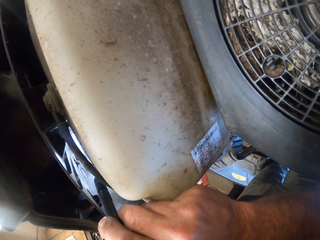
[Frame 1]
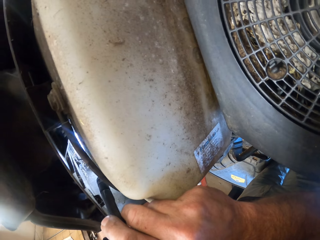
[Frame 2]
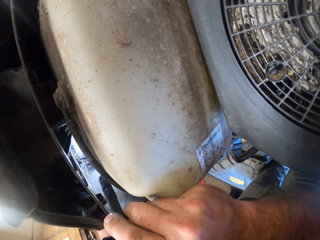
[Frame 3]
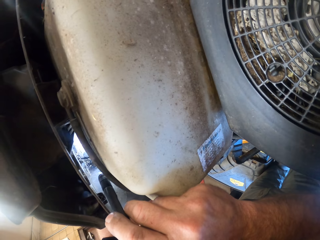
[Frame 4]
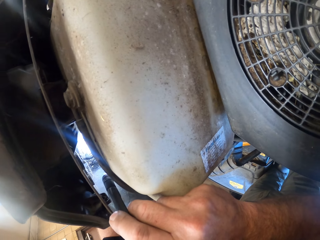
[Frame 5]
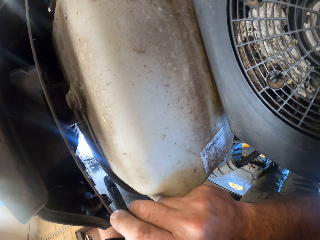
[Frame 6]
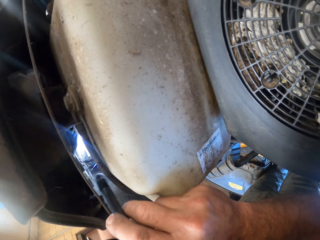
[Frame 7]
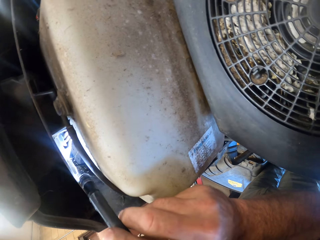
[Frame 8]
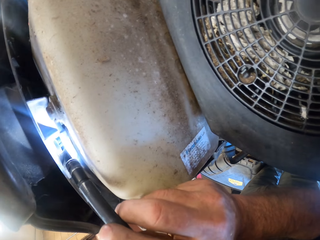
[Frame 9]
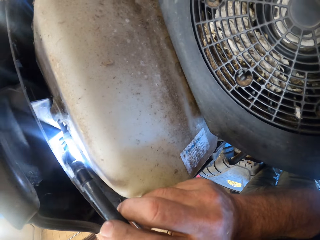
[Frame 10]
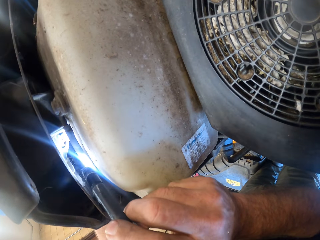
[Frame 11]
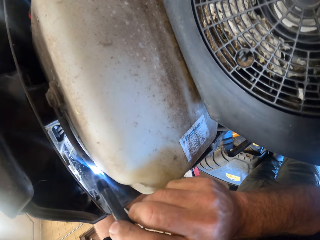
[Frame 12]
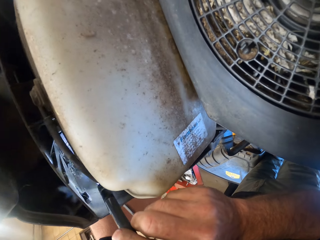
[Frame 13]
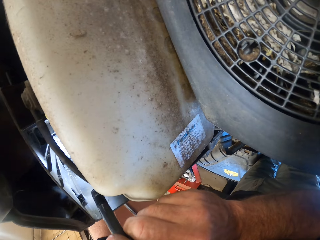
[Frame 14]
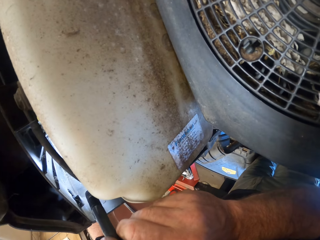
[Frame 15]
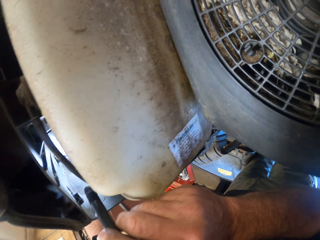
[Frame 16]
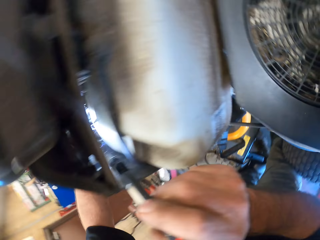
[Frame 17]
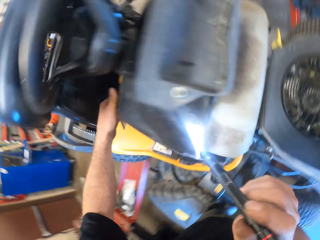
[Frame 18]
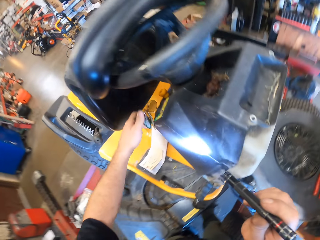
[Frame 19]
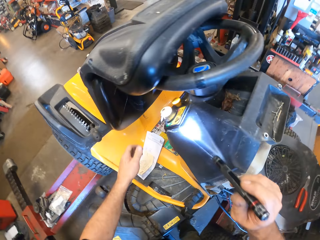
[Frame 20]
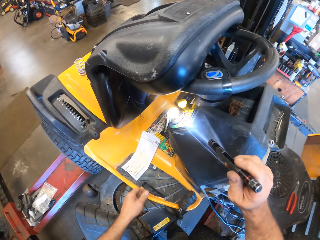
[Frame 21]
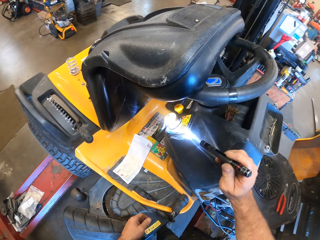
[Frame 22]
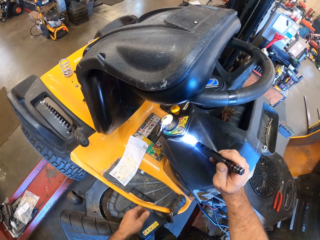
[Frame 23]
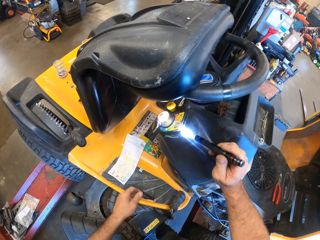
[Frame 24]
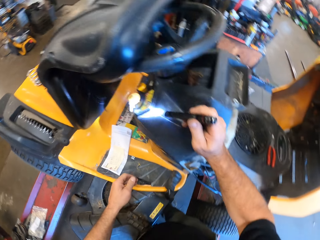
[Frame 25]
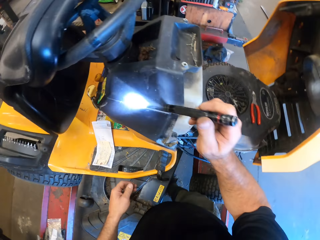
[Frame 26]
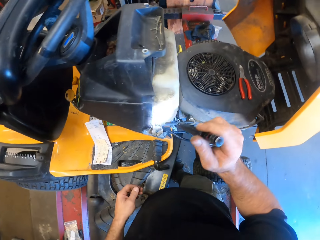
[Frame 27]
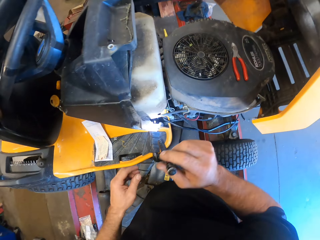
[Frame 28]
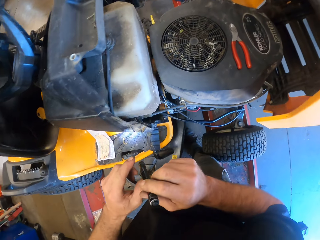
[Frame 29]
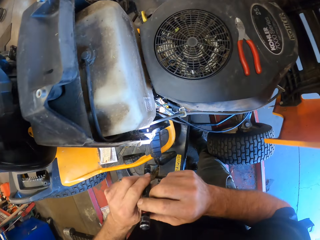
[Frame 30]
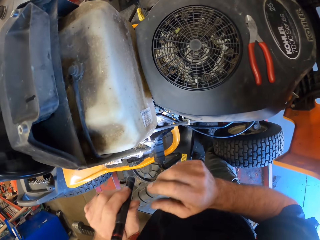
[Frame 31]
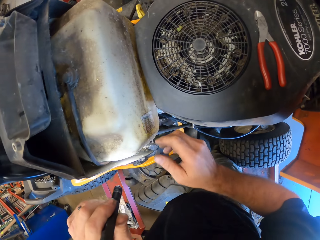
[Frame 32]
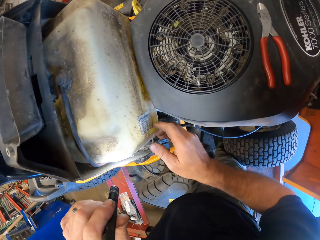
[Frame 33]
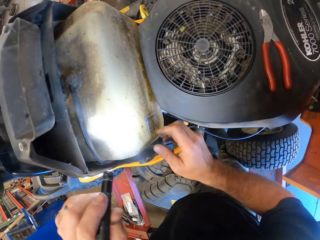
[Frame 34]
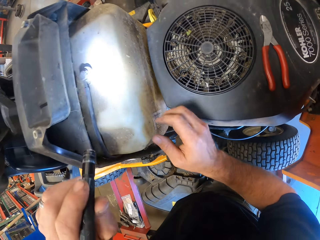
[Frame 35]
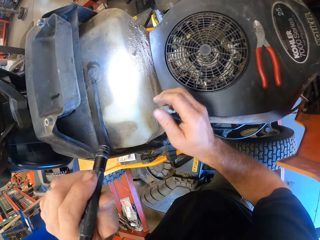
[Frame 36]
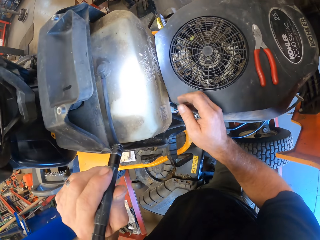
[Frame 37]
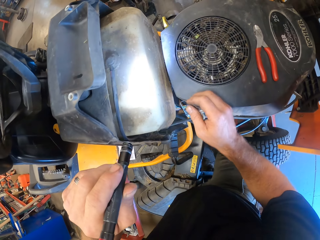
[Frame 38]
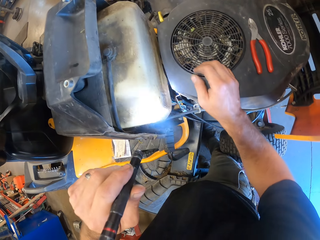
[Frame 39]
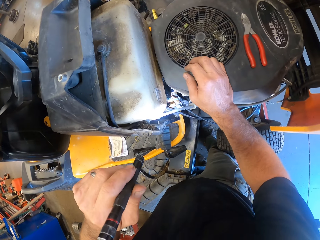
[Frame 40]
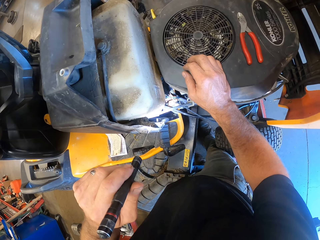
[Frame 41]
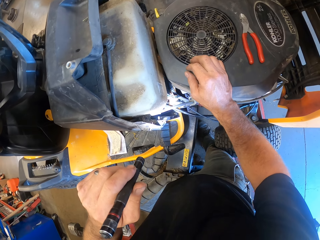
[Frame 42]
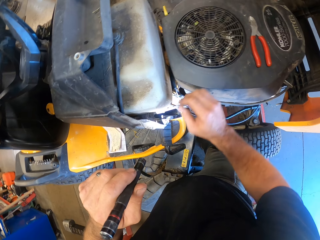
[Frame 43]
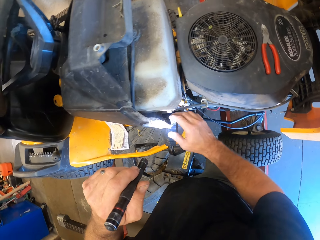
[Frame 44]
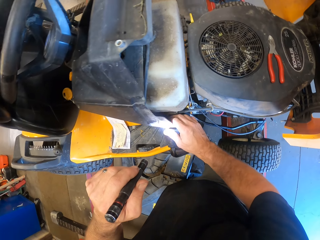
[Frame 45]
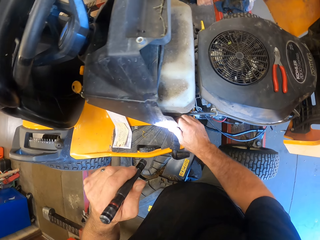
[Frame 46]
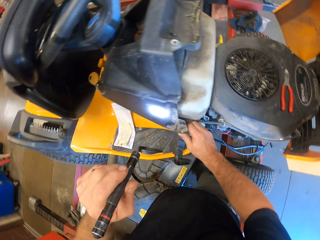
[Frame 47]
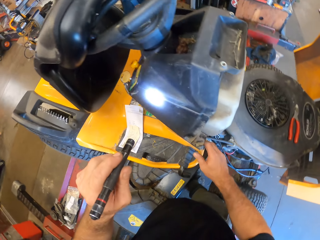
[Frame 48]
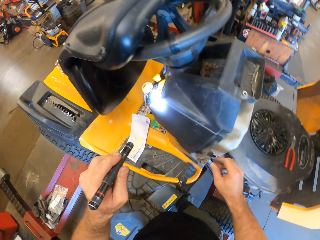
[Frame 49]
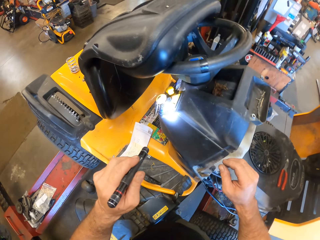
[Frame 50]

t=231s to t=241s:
The camera wearer looks around the lawn flite. They pass a flashlight from the right to the left hand. They look at the lawn flite parts. They rest the right hand on the lawn flite and touch the lawn flite.

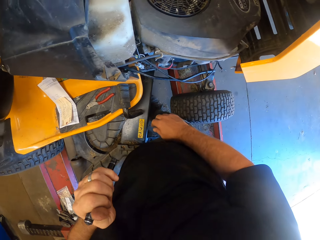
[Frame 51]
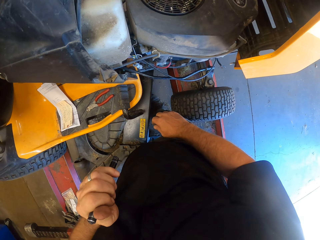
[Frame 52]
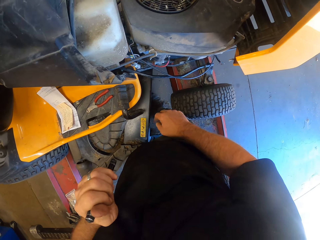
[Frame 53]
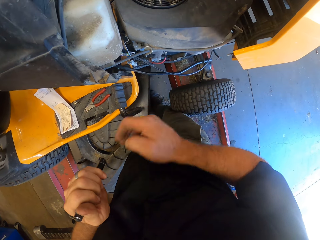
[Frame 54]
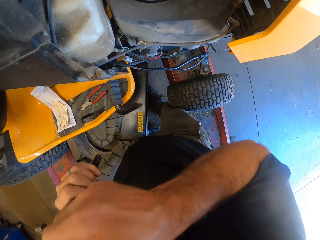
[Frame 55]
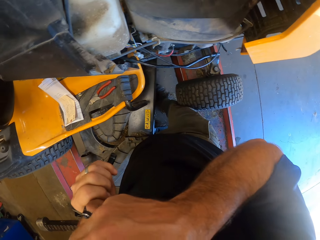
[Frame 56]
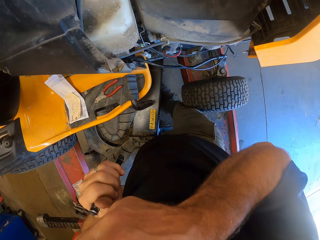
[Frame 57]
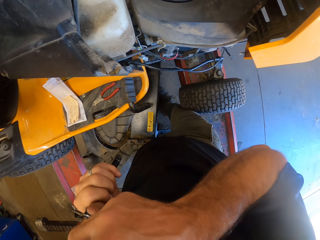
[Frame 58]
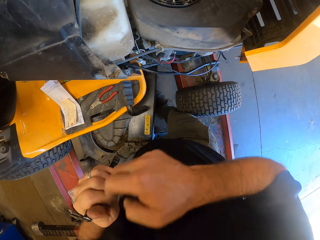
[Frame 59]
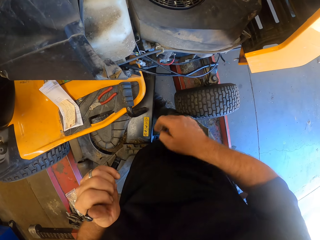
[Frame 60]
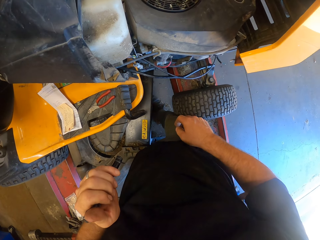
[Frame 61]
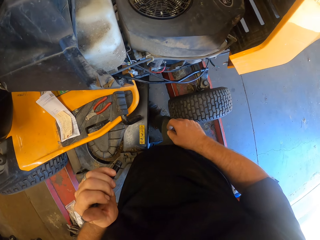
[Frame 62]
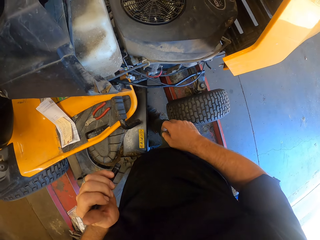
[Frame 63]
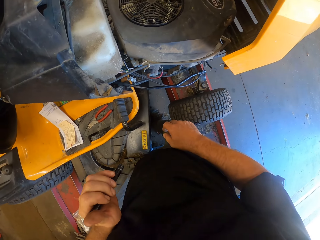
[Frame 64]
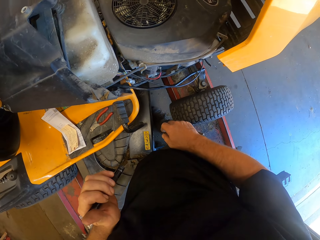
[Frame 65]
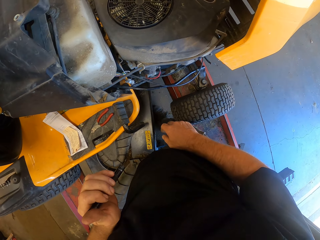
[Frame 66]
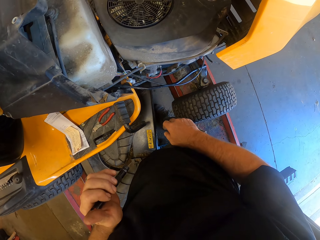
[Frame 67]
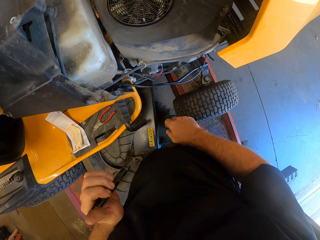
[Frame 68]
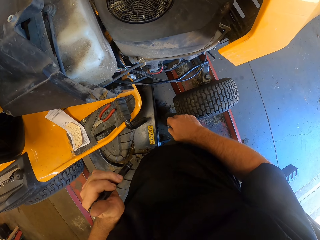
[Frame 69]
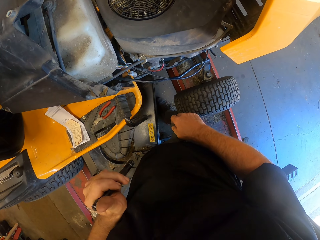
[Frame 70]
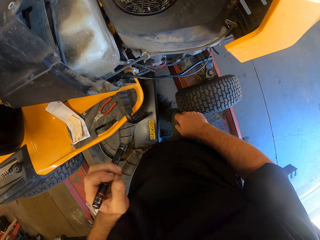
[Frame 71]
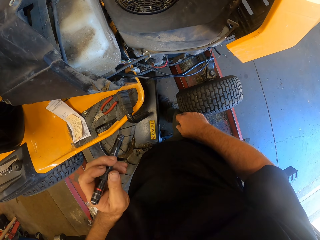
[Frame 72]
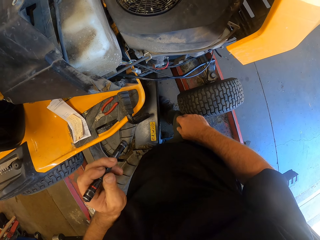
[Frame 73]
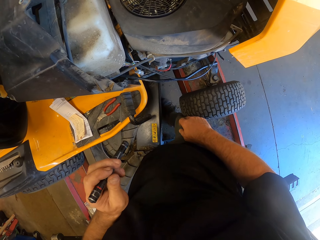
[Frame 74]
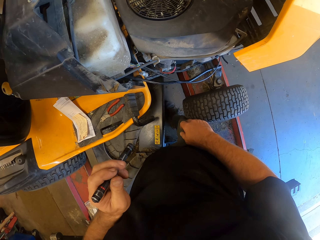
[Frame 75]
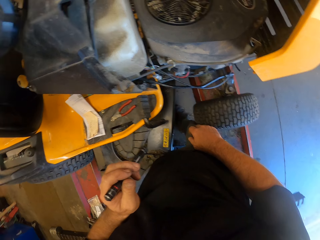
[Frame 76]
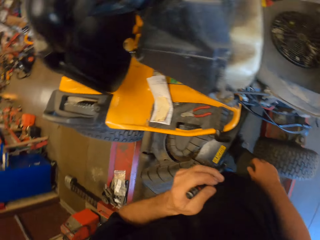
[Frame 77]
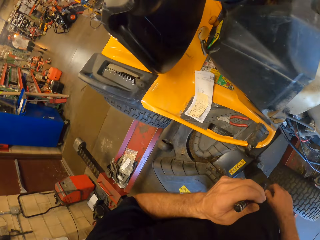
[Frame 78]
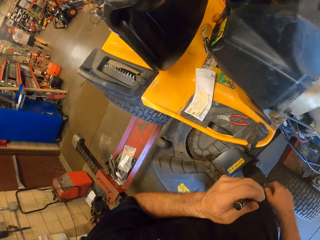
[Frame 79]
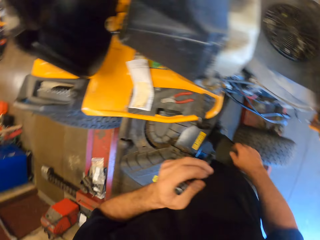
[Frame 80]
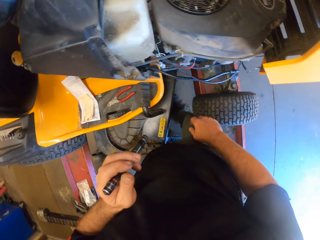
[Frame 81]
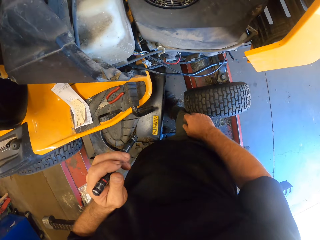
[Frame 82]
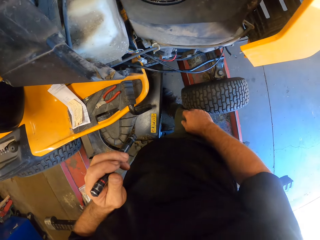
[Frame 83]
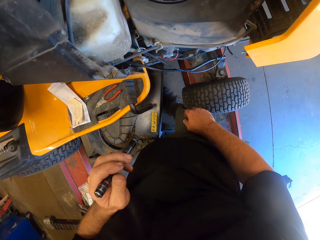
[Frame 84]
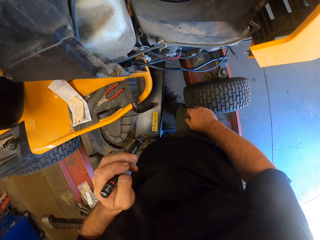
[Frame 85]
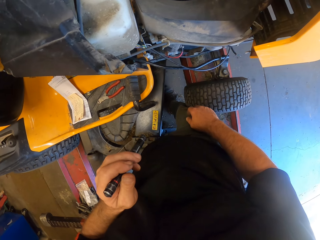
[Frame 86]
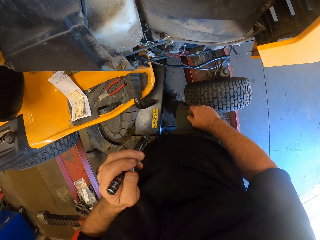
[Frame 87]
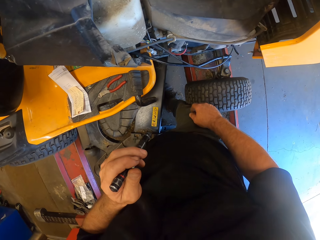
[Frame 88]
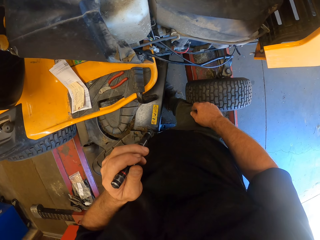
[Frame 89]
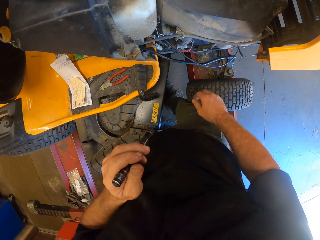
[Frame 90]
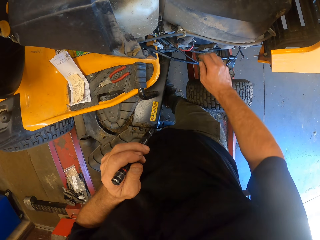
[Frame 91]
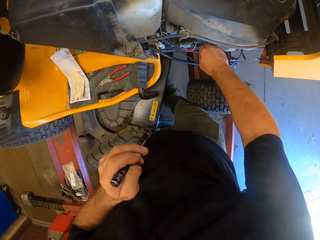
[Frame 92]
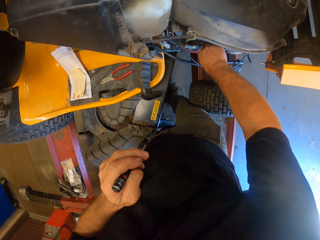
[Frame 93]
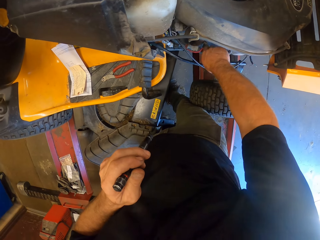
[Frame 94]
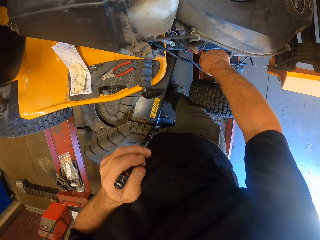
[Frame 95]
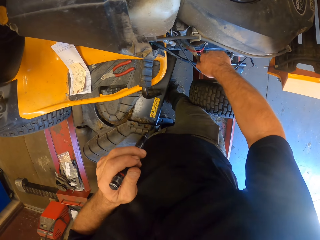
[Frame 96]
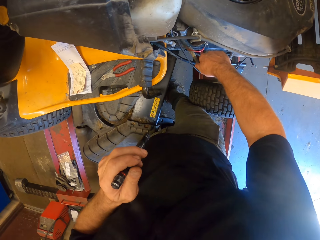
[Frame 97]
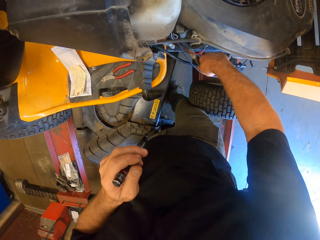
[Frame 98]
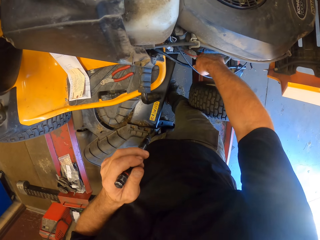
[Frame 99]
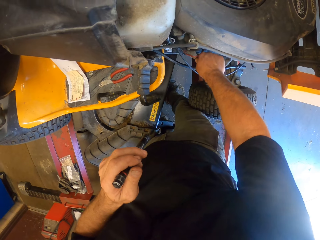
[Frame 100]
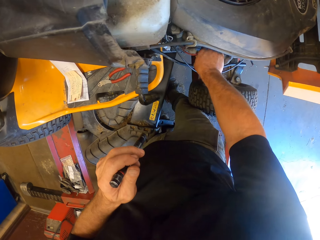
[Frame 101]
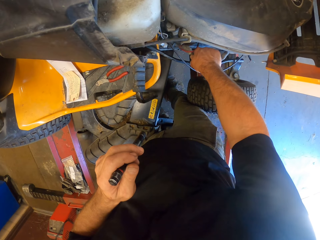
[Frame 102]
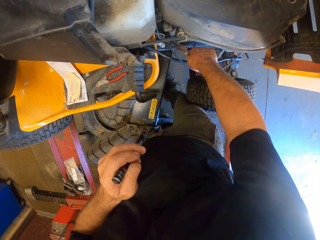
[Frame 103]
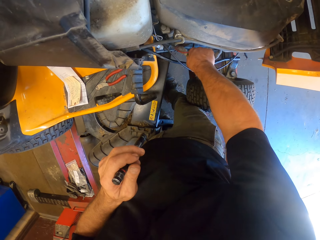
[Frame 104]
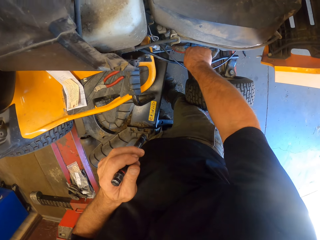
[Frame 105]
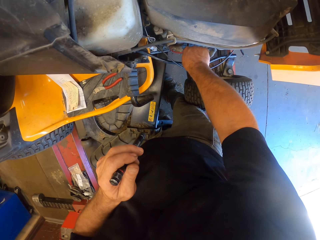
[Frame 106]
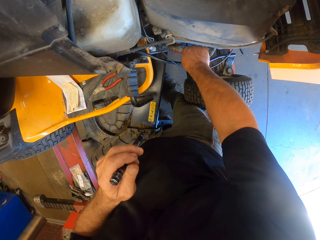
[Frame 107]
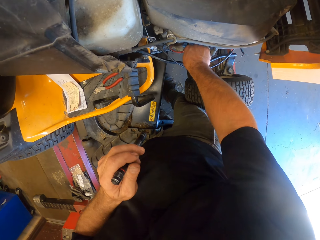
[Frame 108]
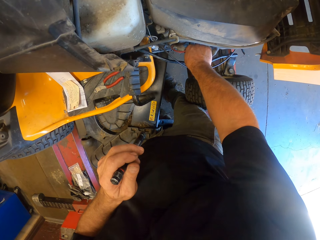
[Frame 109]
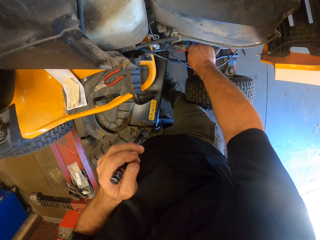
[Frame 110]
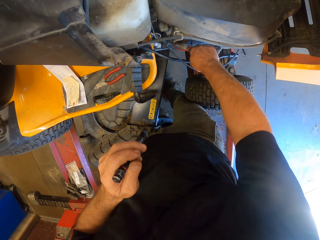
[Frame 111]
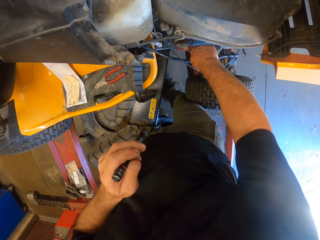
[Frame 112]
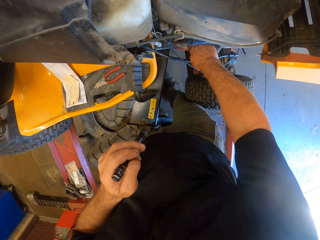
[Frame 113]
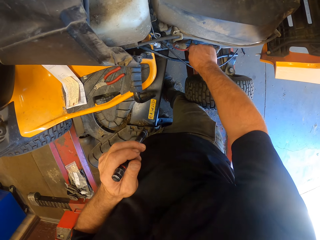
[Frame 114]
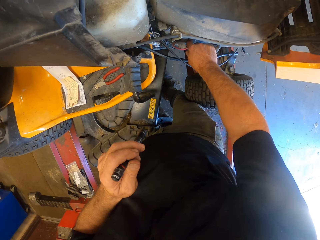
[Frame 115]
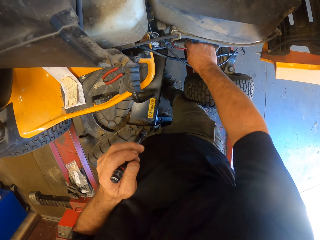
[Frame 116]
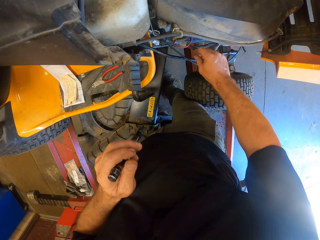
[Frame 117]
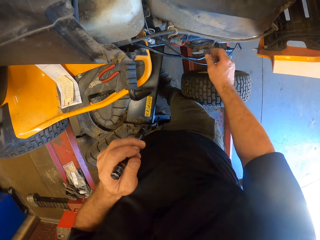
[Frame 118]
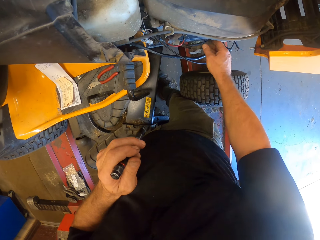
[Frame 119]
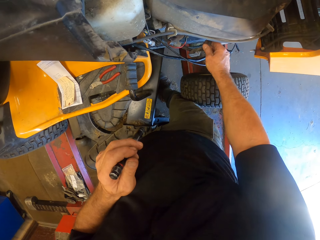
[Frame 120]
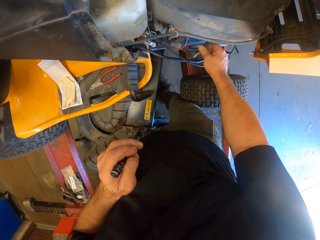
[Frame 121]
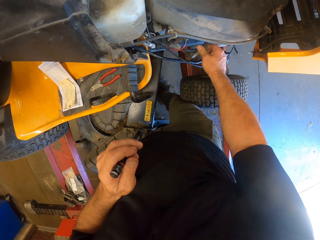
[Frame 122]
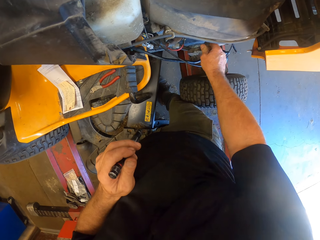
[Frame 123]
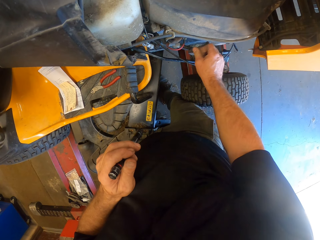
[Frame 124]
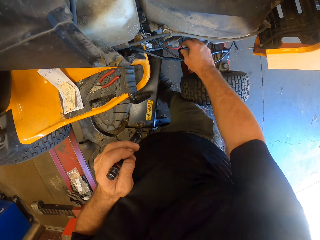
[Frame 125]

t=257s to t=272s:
The camera wearer rubs his nose with the right hand. He raises his right hand to his head. He looks around the workshop. He touches a wire on the lawn flite. He holds the motor wires under the motor with his right hand.
